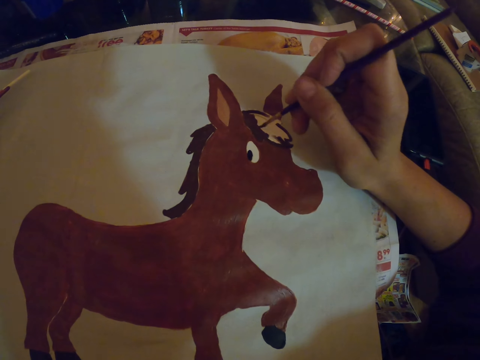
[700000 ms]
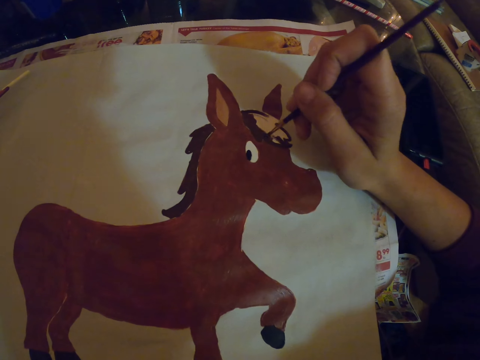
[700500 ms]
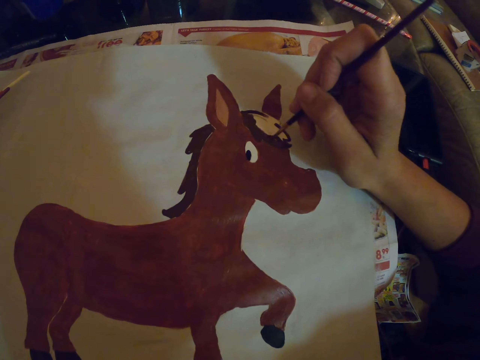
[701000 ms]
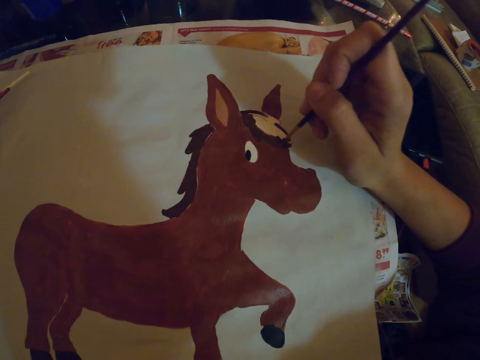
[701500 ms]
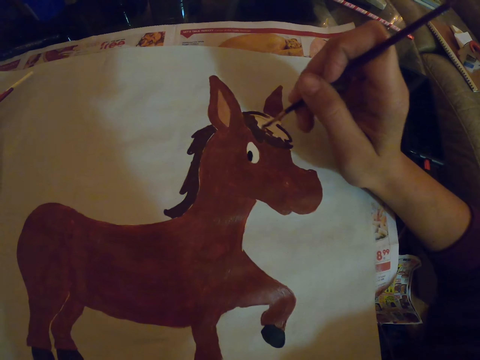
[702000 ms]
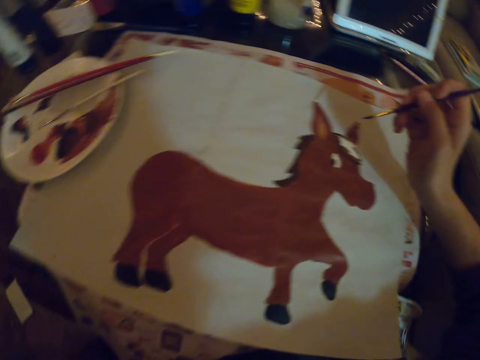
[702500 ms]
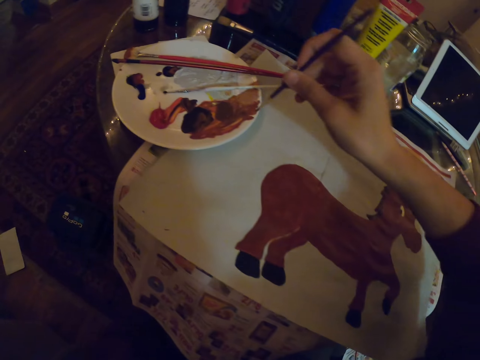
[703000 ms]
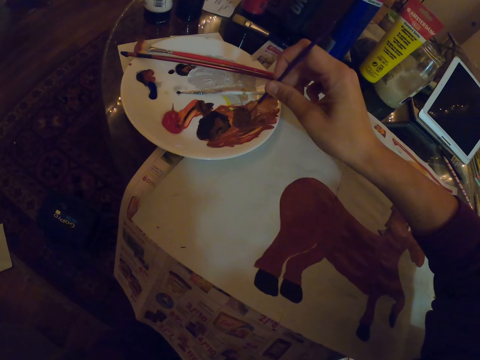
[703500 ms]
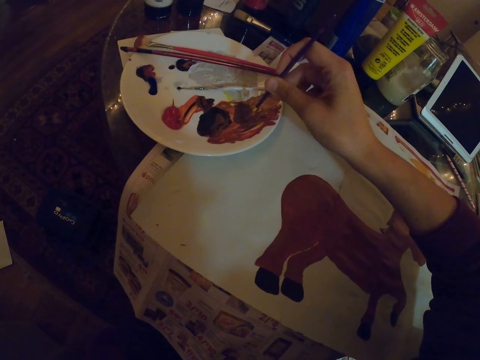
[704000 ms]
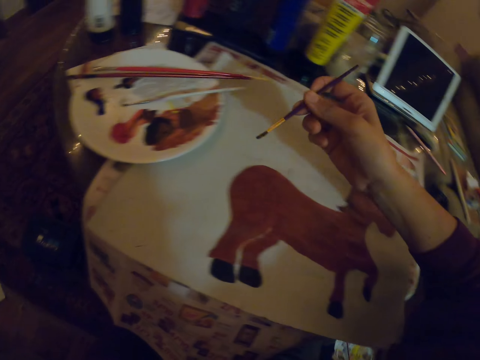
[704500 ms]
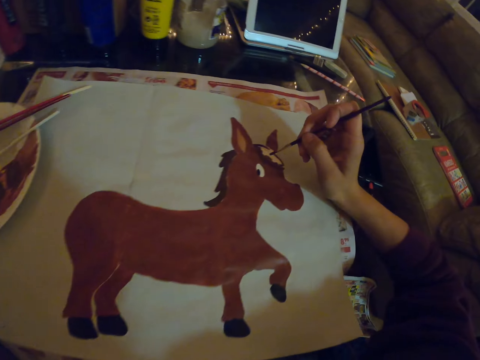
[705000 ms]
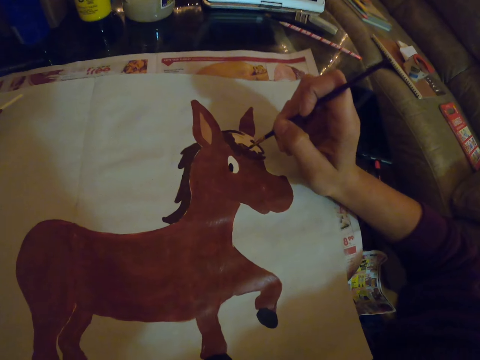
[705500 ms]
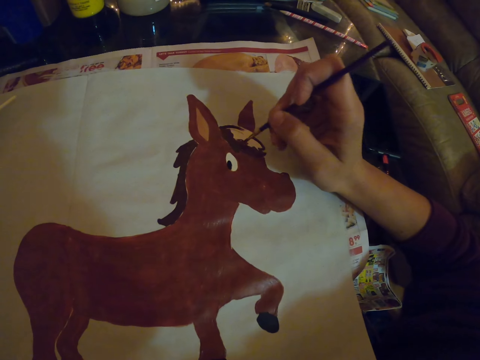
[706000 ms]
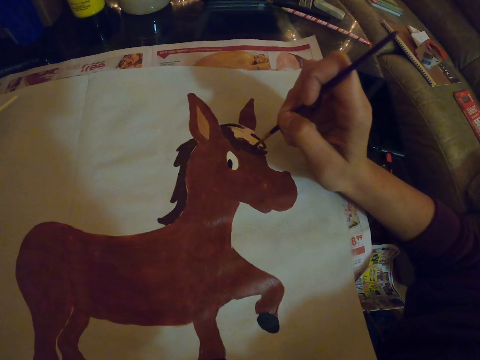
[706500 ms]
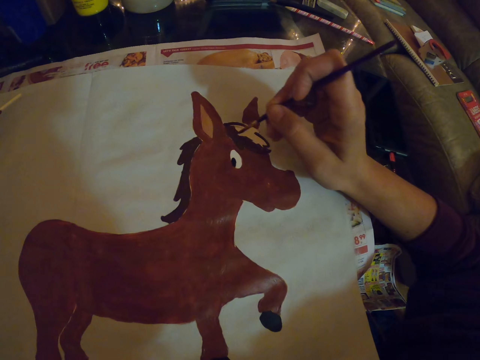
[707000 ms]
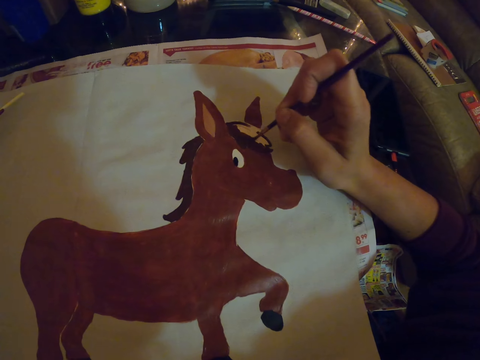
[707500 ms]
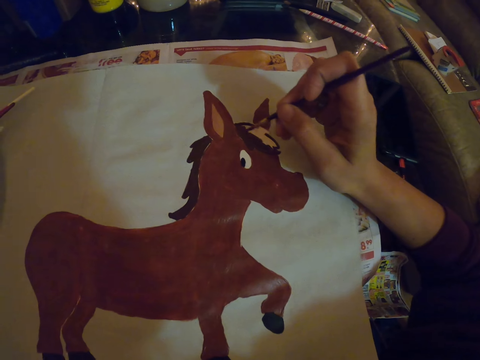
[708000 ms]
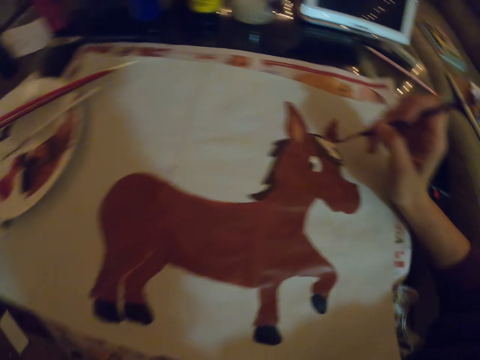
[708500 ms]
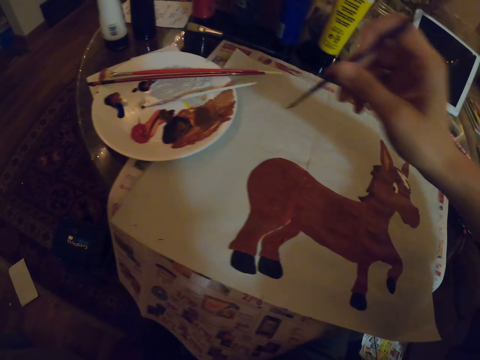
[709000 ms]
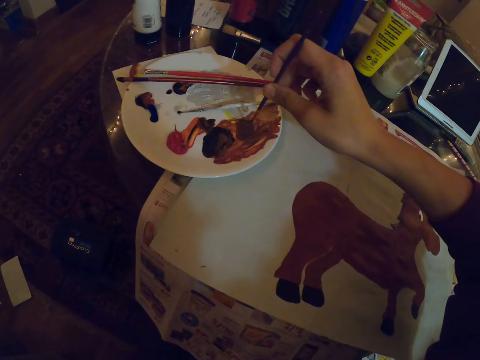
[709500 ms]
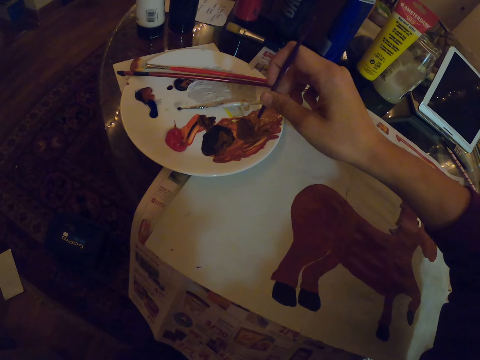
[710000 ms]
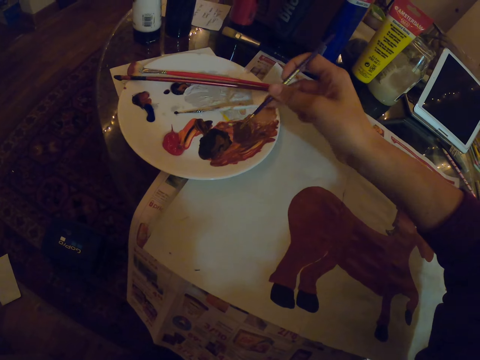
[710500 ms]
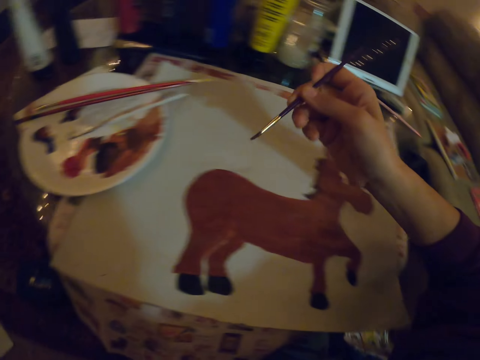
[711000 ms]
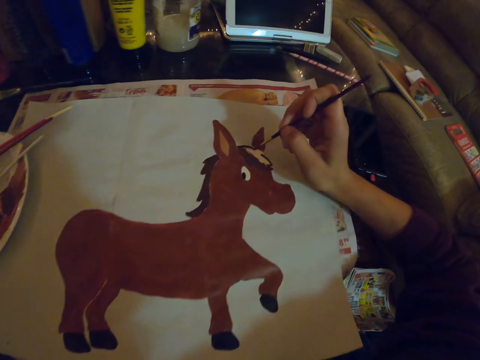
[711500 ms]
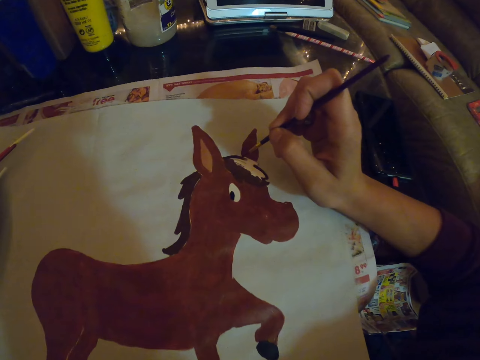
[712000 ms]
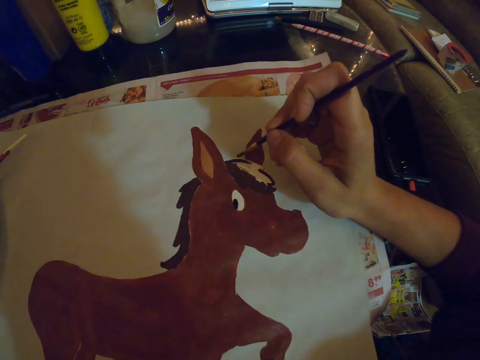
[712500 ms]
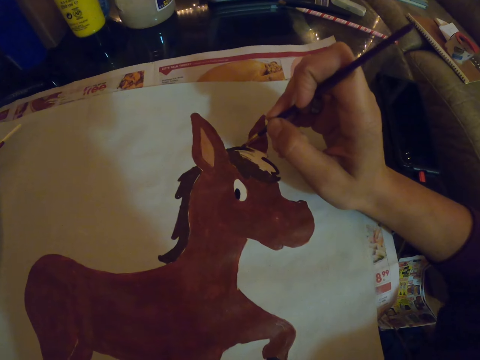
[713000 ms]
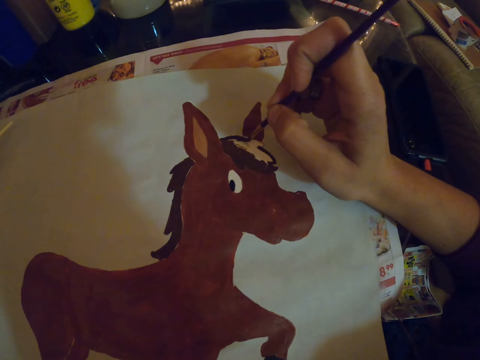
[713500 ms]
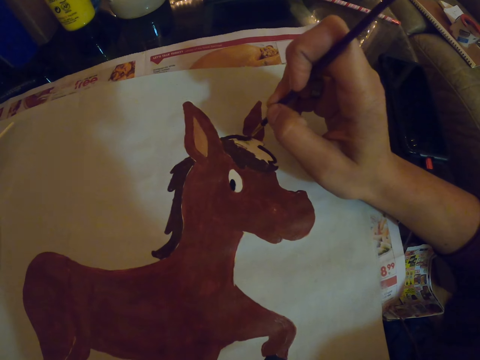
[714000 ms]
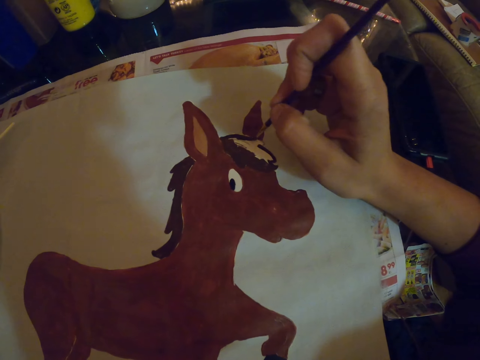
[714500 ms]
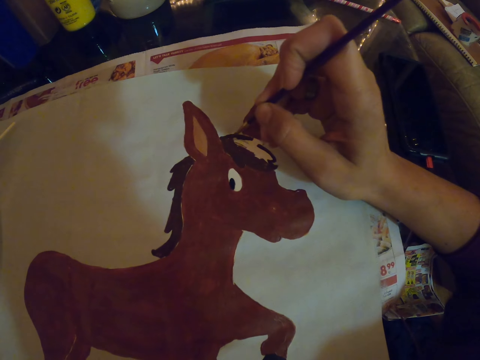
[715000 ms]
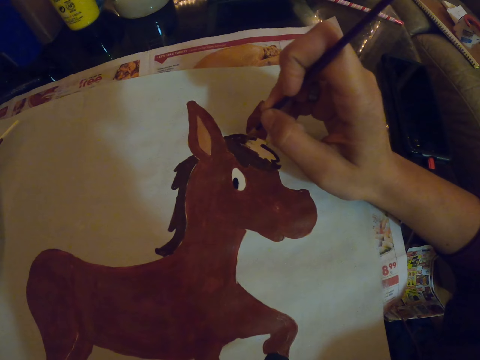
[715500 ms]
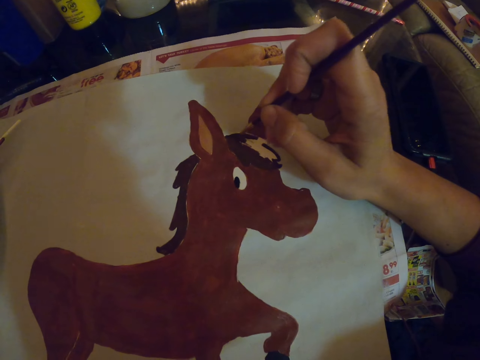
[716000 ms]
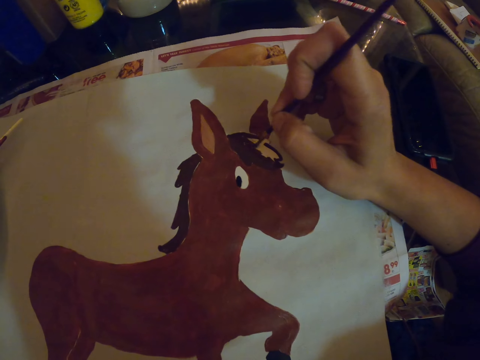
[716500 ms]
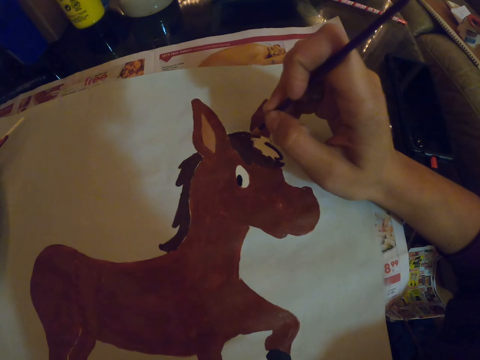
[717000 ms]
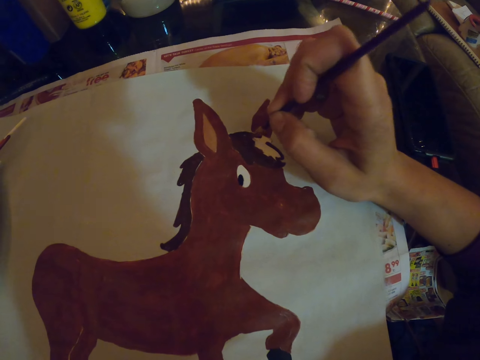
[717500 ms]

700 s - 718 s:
The camera wearer turns to the side. They take the paint in the plate. They dip the paint brush in the plate. They remove the paint brush from the plate. They turn to the side. They paint the drawing on the paper with the paint brush. They turn to the side. They dip the paint brush in the plate. They take the paint in the plate. They remove the paint brush from the plate. They turn to the side. They paint the drawing on the paper with the paint brush.

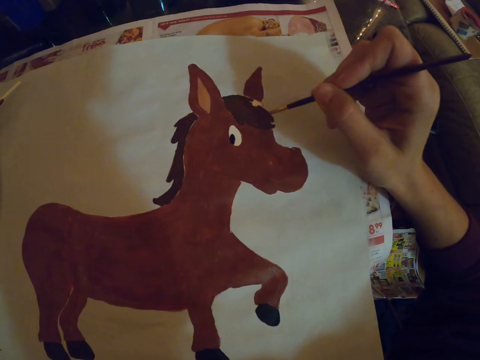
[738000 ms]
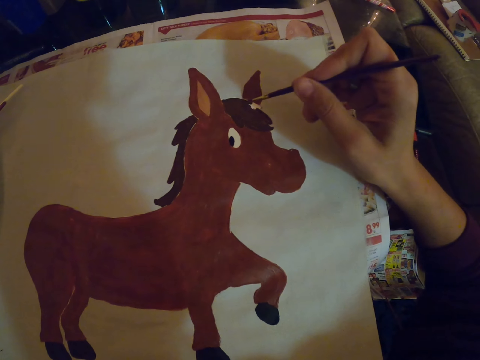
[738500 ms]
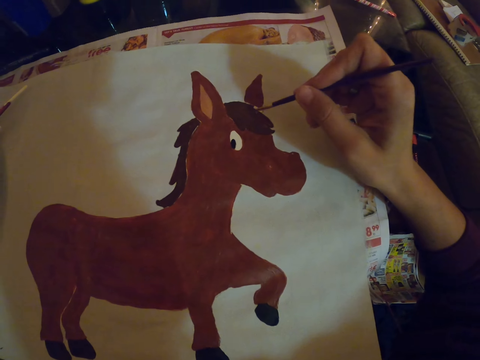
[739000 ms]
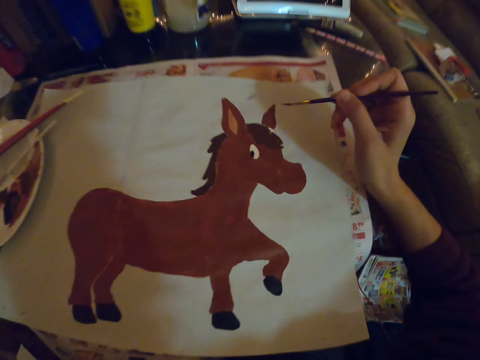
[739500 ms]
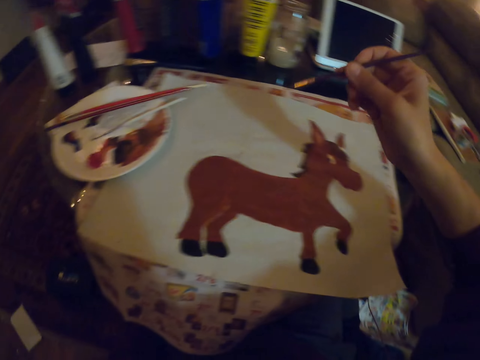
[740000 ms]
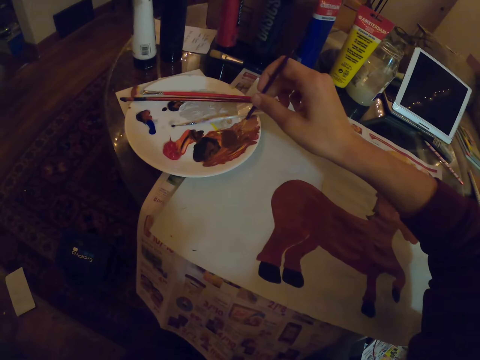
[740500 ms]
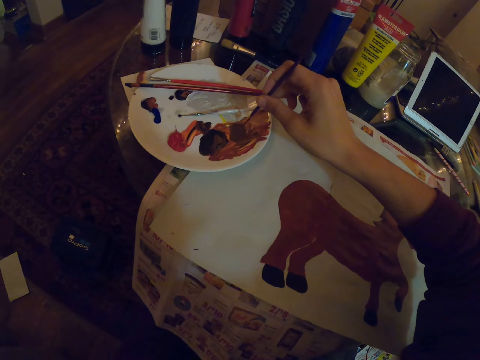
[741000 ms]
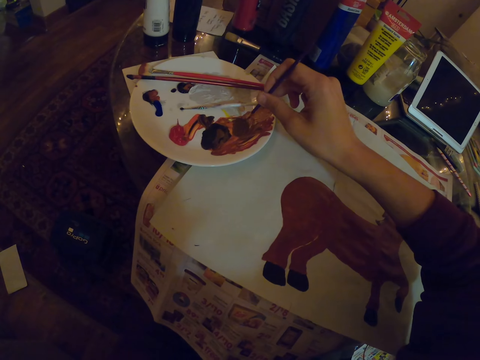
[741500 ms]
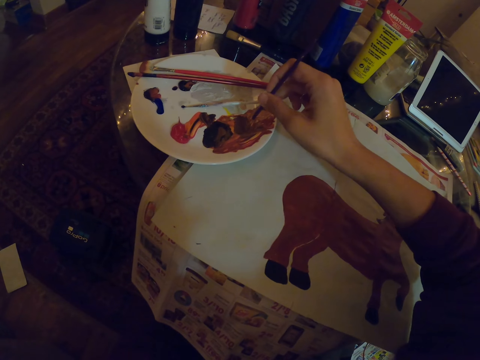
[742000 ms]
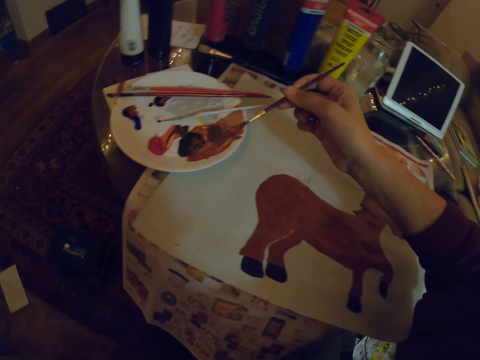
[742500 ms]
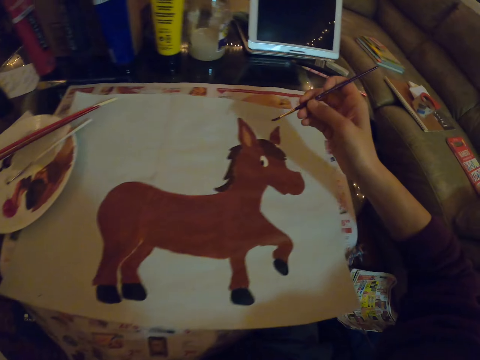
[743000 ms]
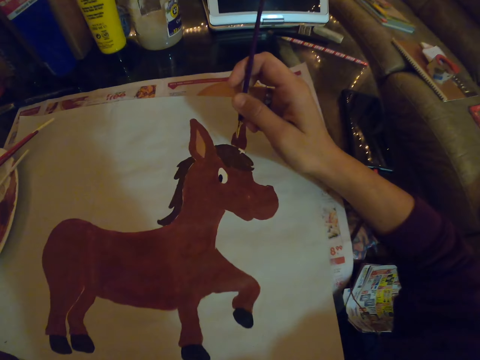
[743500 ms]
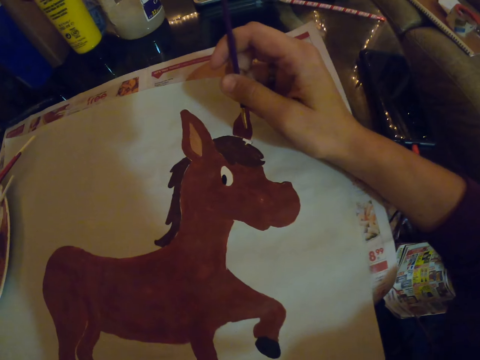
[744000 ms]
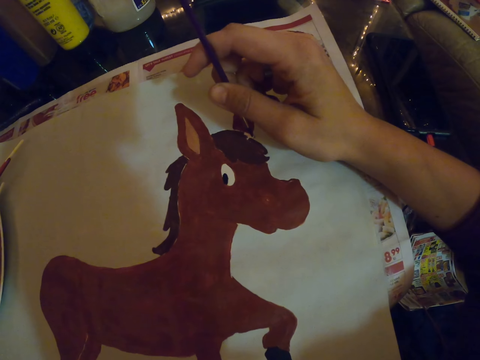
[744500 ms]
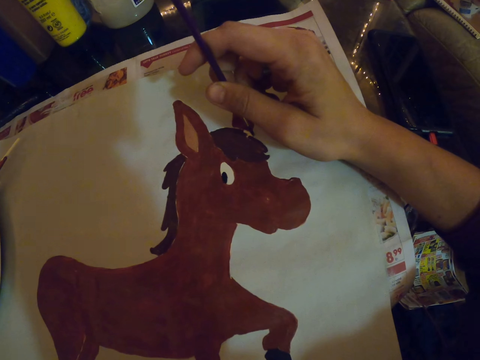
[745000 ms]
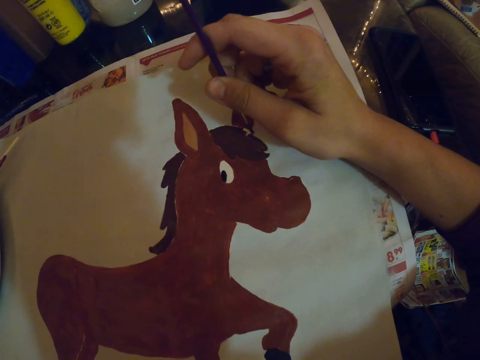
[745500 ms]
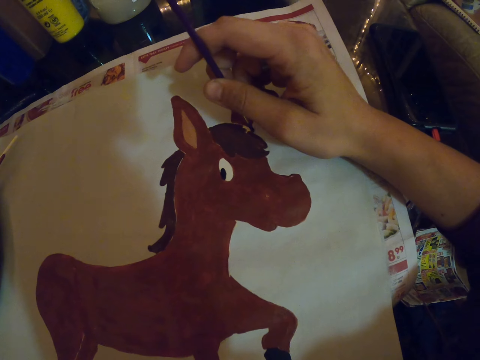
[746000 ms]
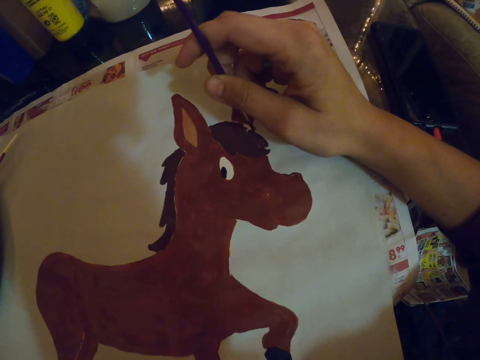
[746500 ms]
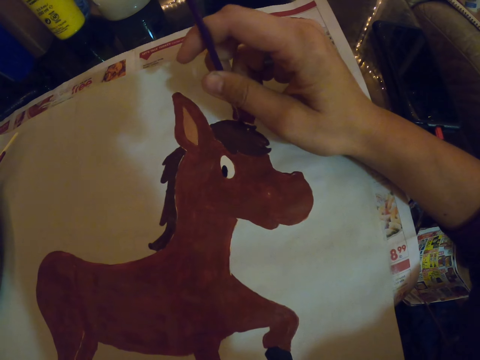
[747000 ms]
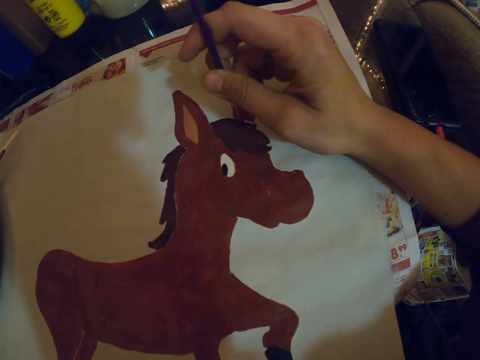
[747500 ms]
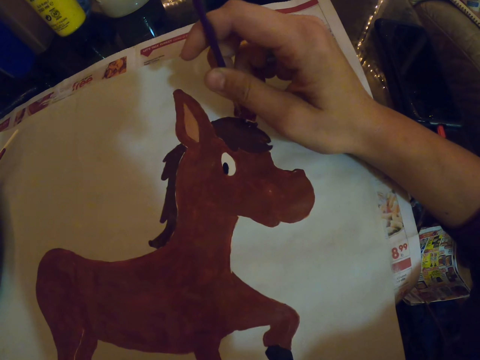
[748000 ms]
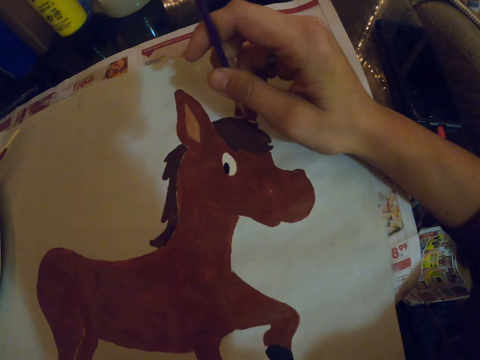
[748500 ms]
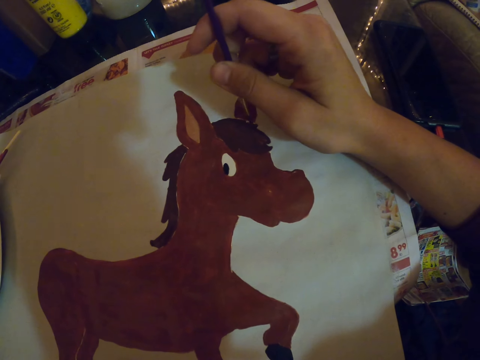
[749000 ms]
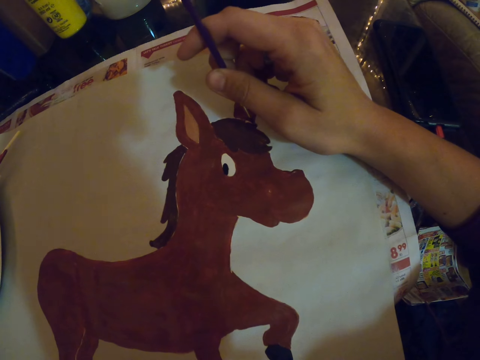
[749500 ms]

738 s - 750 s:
The camera wearer turns to the side. They hold a paint brush, drawing. They dip the paint brush in the paint plate. They take the paint in the plate. They remove the paint brush from the paint plate. They turn to the side. They paint the drawing with the paint brush on the paper.
